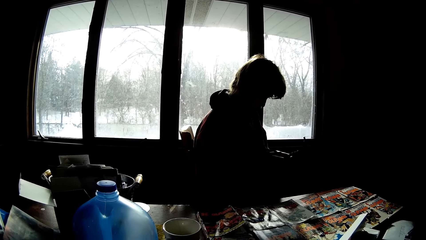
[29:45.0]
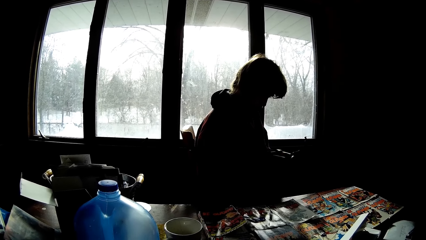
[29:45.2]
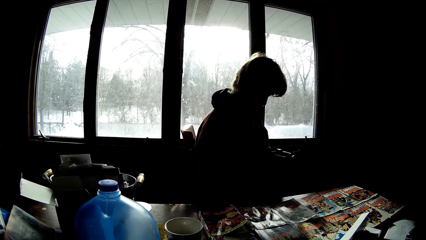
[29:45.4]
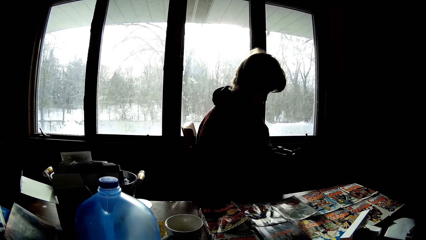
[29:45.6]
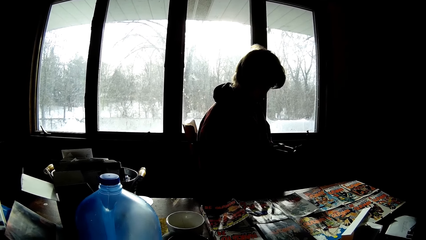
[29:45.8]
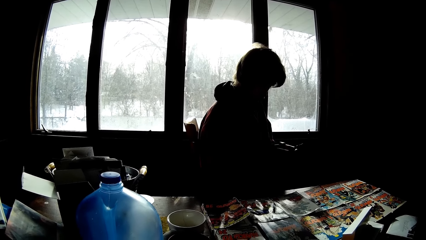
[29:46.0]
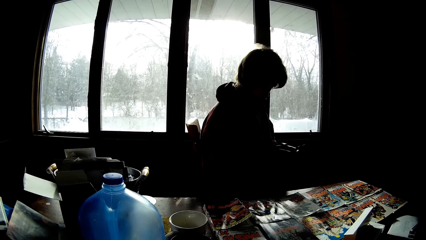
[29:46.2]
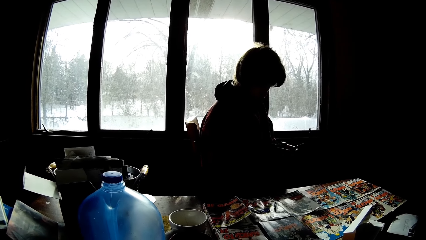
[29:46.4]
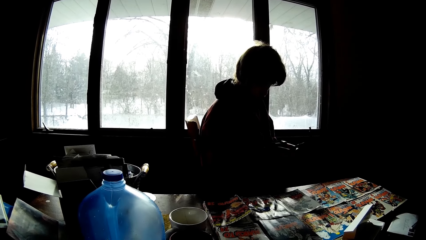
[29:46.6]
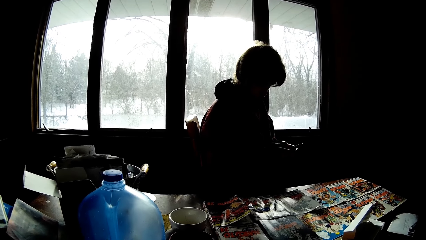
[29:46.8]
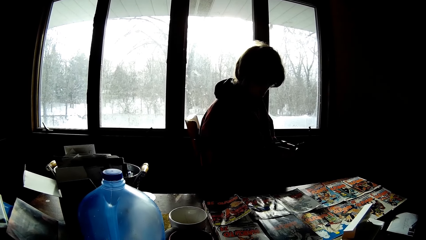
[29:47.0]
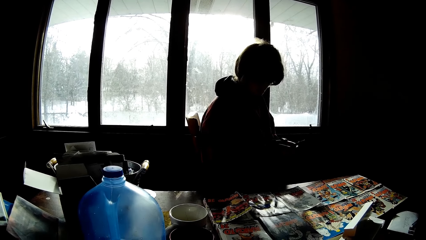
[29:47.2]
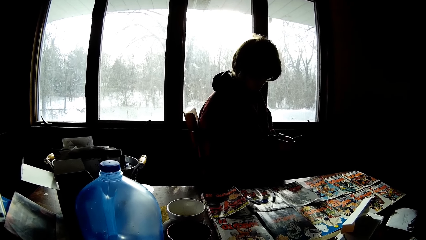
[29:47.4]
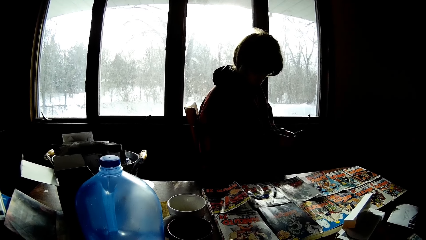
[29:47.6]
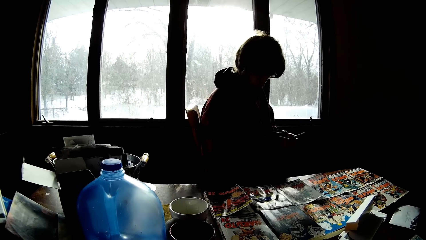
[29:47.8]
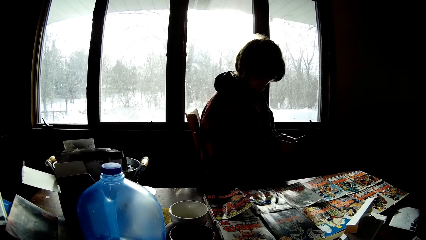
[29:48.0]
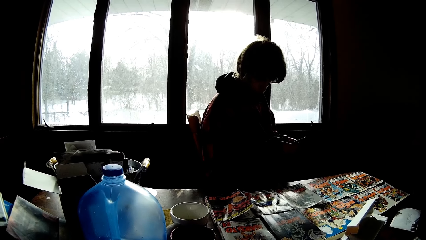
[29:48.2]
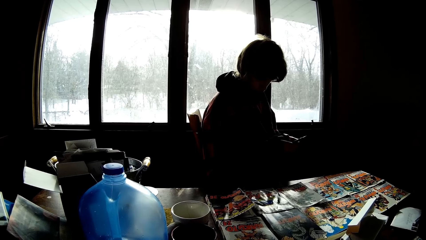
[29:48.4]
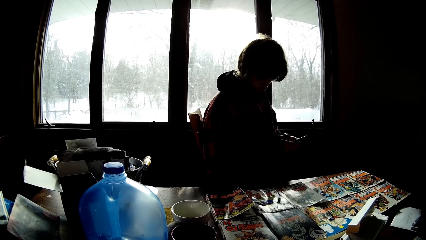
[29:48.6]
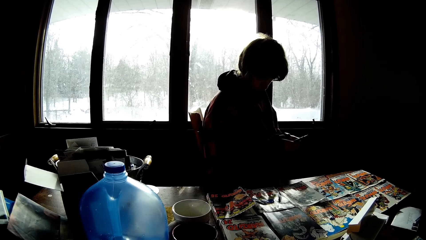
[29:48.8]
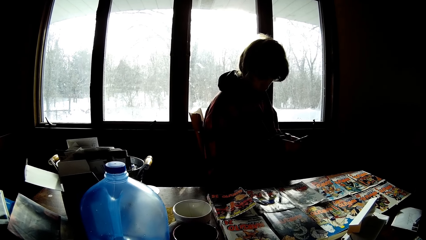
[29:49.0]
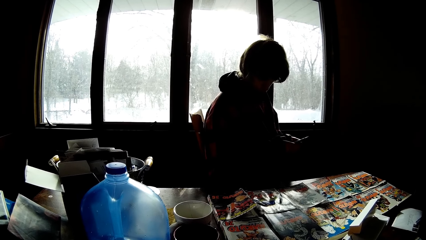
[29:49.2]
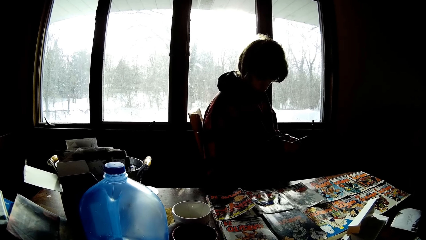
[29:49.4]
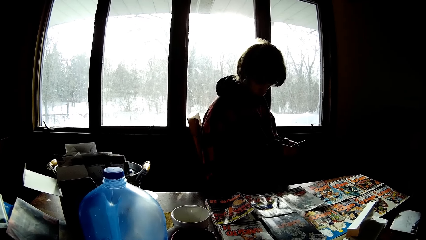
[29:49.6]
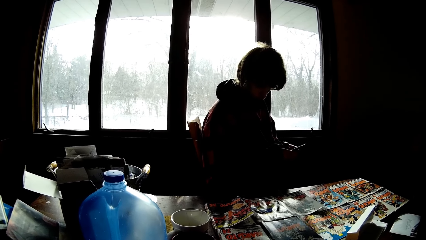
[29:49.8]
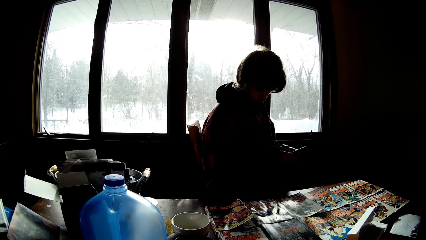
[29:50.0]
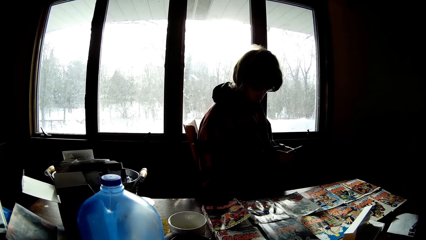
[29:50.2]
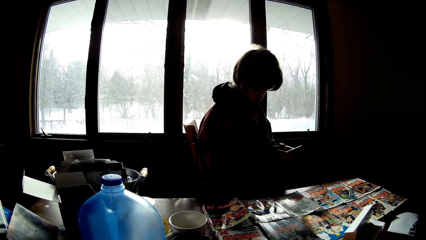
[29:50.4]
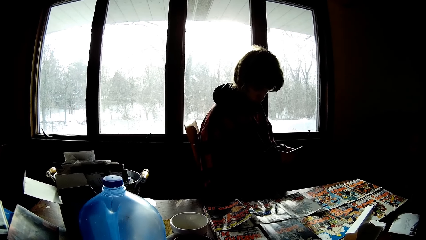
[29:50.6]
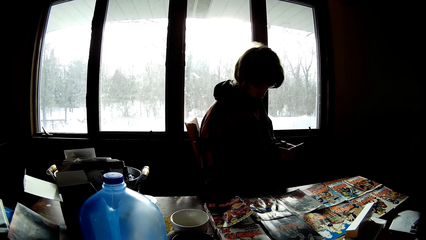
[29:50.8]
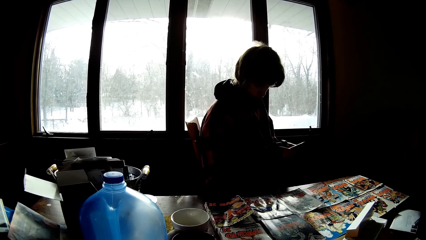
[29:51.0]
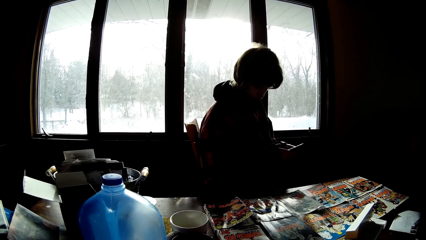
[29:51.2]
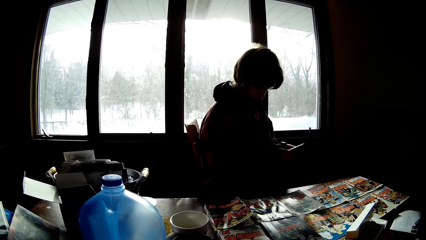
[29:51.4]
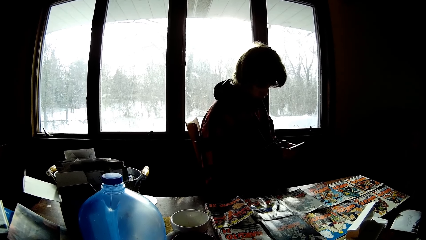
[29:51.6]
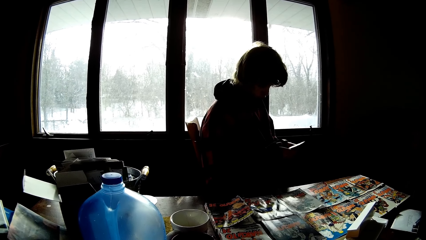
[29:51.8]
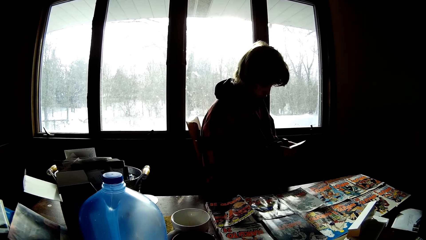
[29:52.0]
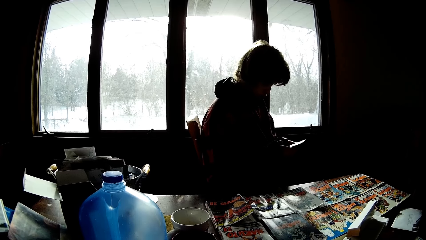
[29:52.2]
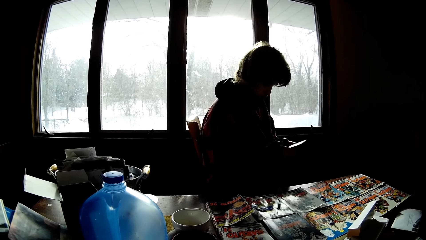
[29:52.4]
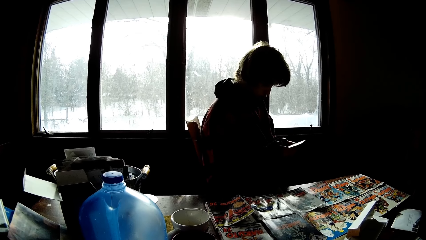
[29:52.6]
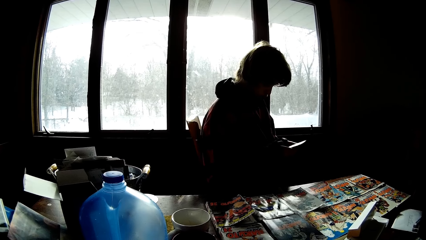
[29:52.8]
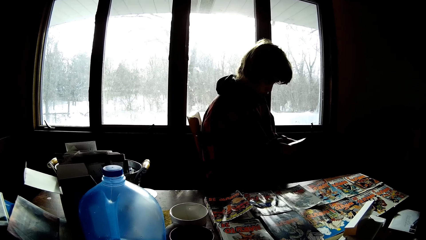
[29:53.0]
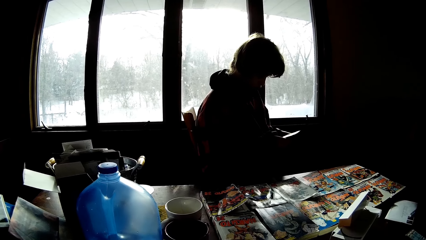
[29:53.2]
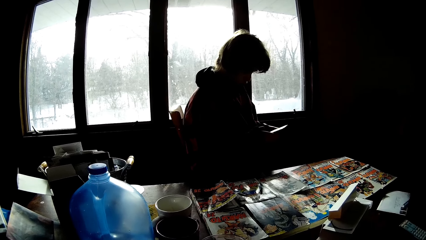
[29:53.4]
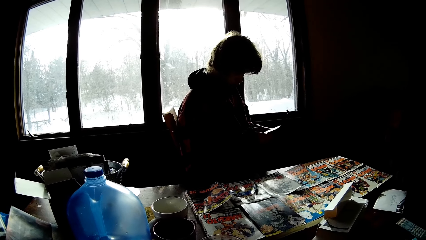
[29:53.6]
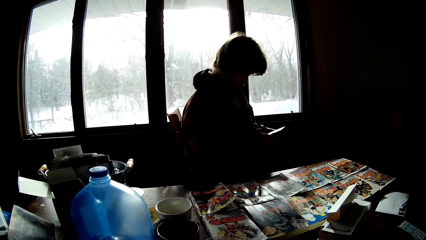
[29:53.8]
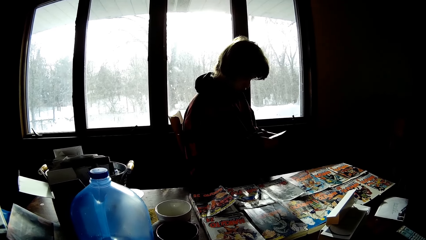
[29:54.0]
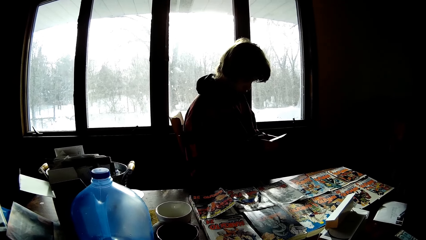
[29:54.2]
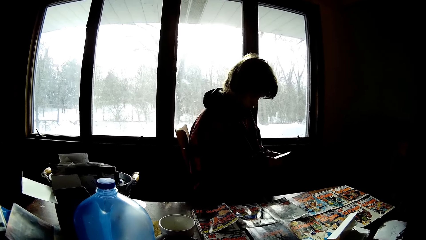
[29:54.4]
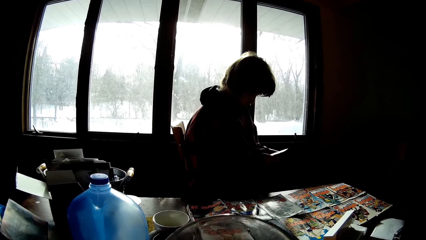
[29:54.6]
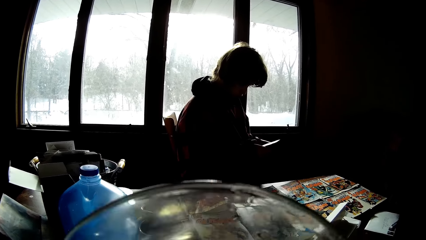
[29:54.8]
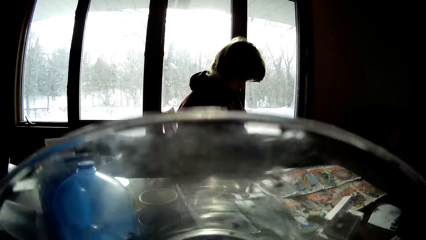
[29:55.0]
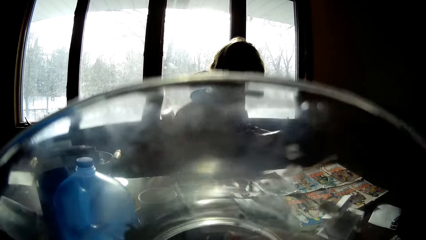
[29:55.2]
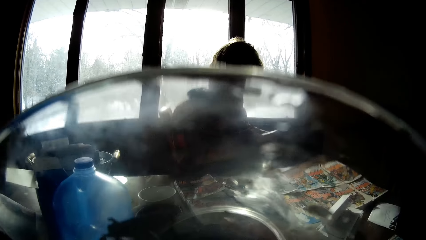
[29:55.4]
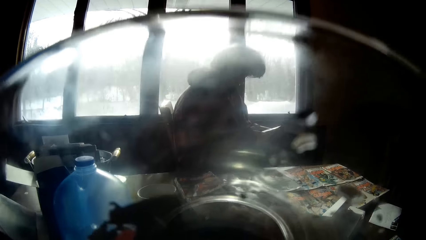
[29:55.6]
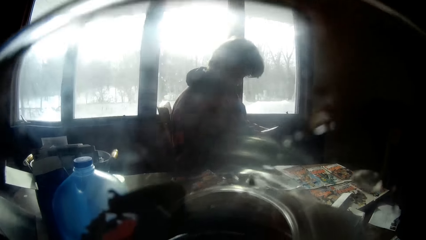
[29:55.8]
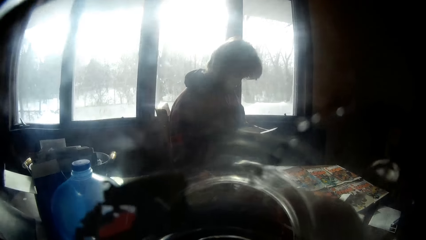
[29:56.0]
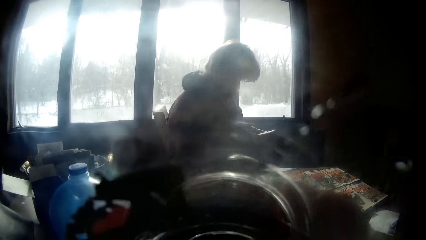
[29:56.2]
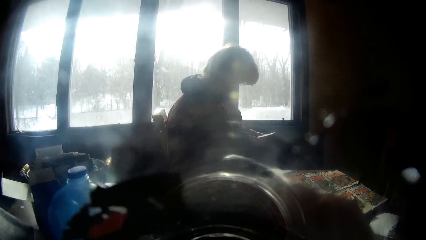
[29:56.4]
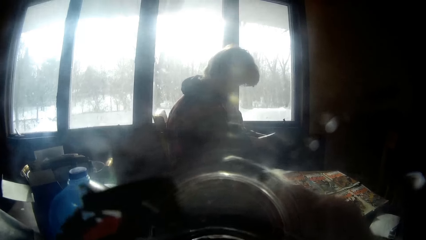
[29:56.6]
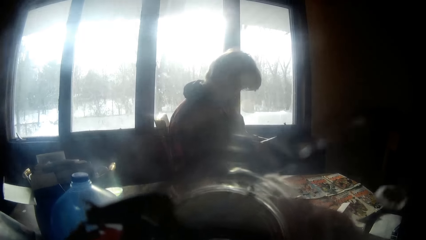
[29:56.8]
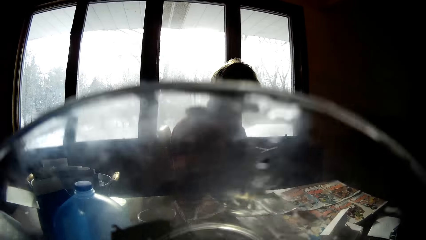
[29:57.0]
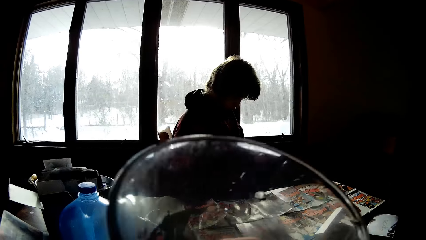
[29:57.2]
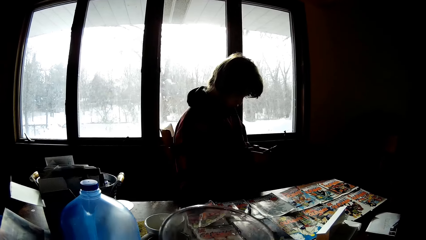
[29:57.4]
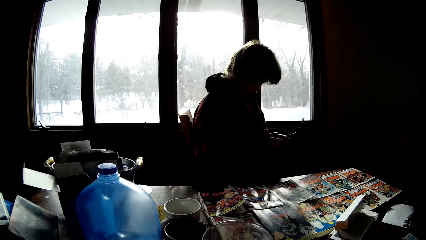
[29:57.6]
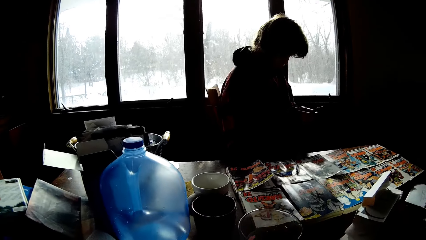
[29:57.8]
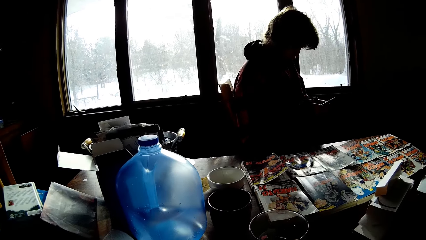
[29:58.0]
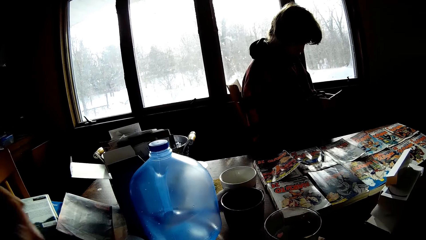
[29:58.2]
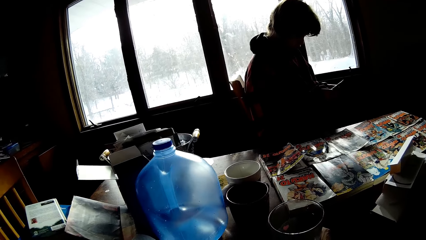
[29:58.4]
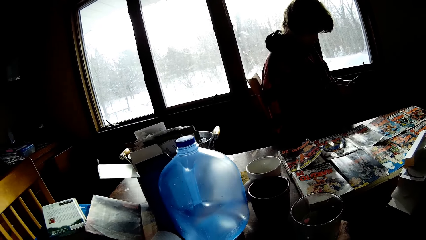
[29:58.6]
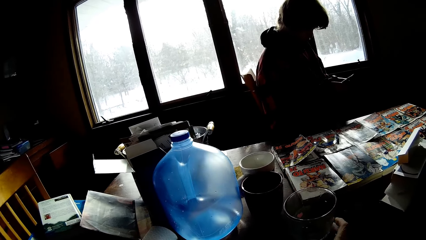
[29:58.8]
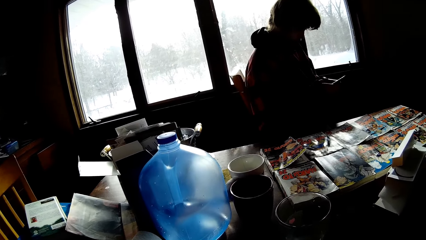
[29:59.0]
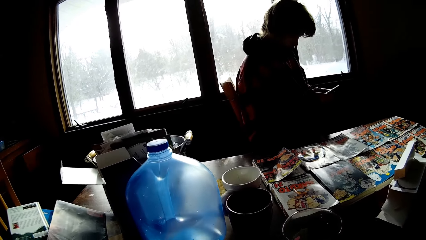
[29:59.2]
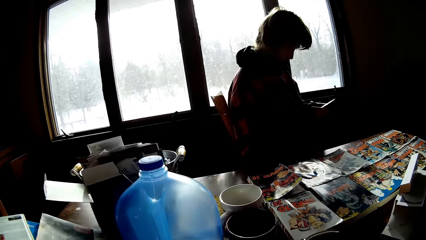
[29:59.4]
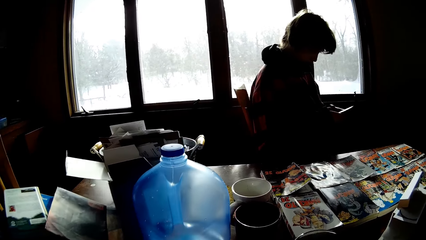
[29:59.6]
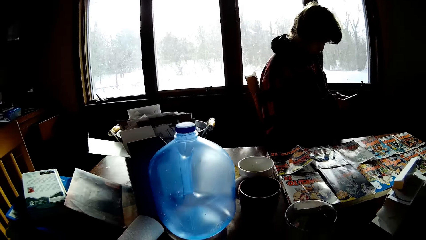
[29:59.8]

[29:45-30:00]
The man looks at the magazine. The man operates the phone. The camera wearer drinks something. They put the glass on the table.
